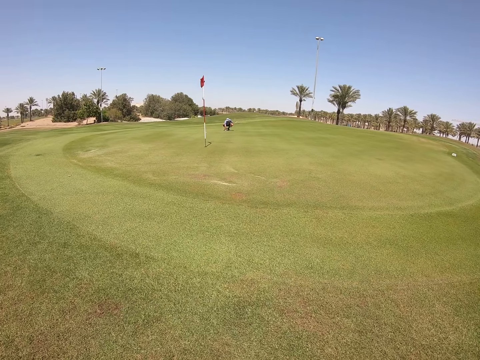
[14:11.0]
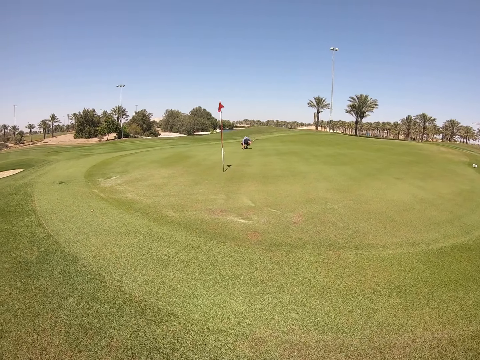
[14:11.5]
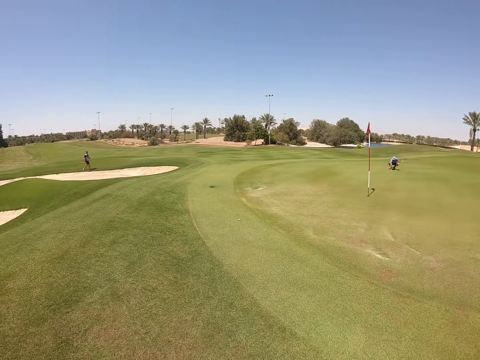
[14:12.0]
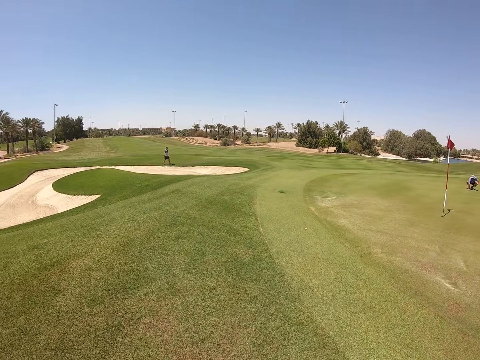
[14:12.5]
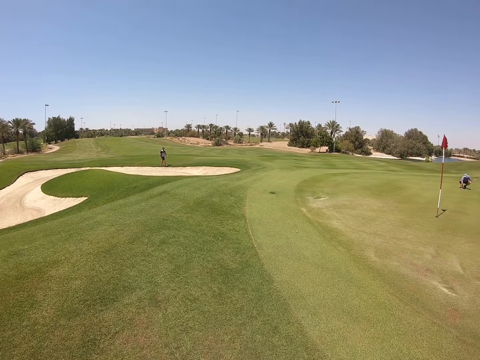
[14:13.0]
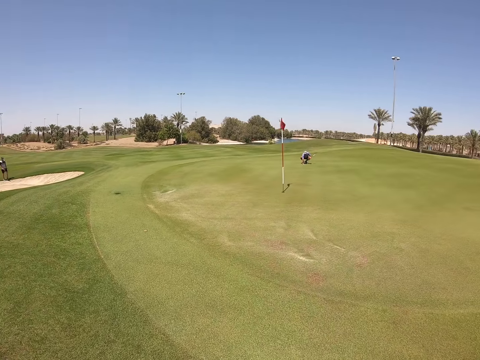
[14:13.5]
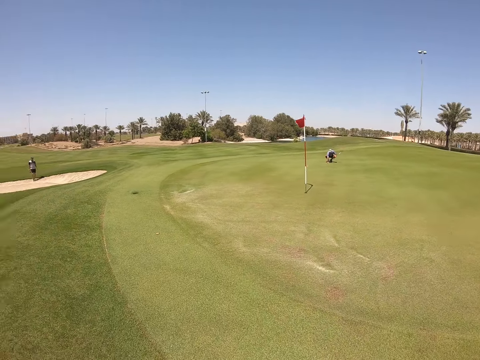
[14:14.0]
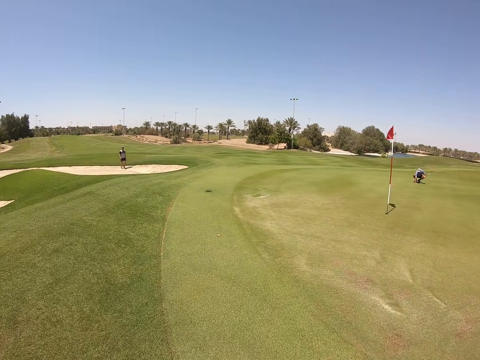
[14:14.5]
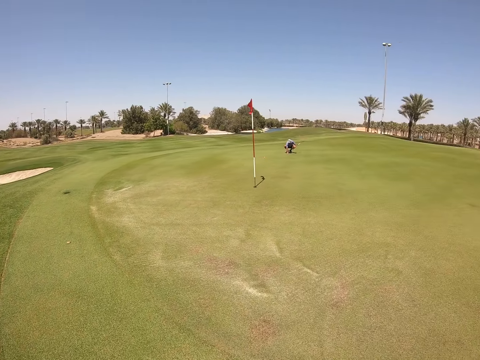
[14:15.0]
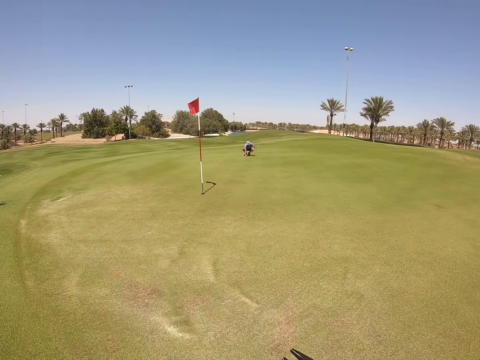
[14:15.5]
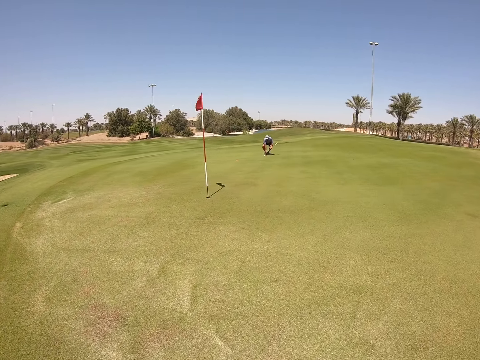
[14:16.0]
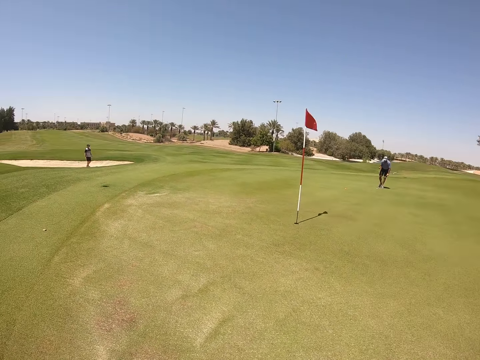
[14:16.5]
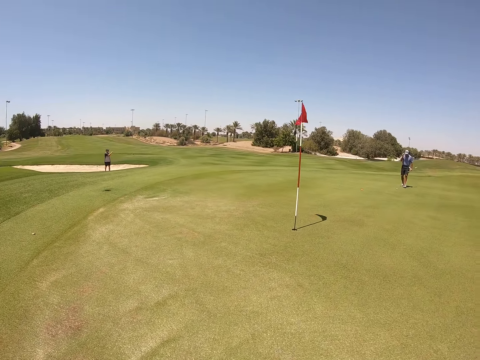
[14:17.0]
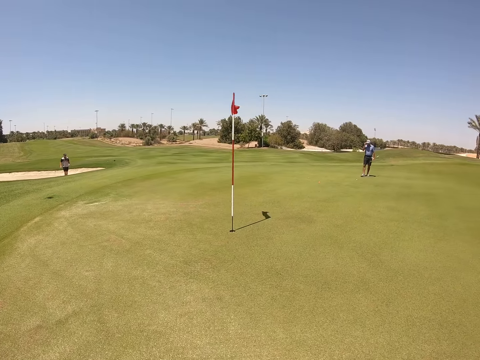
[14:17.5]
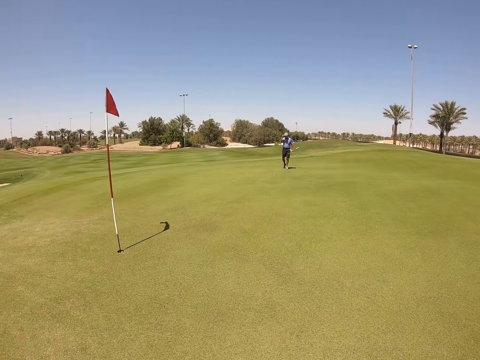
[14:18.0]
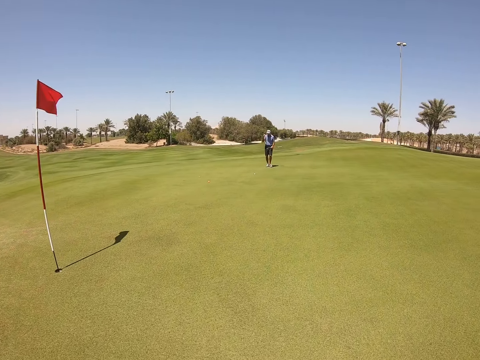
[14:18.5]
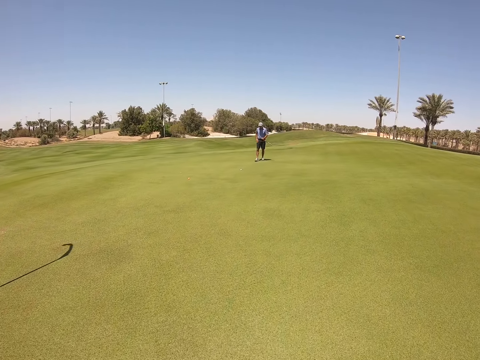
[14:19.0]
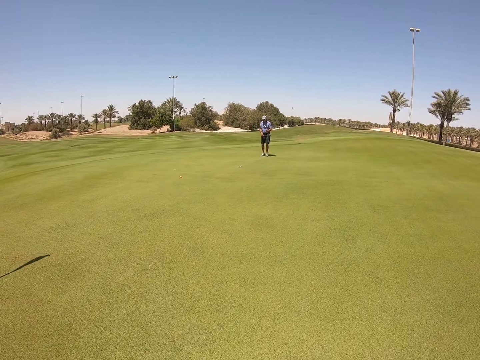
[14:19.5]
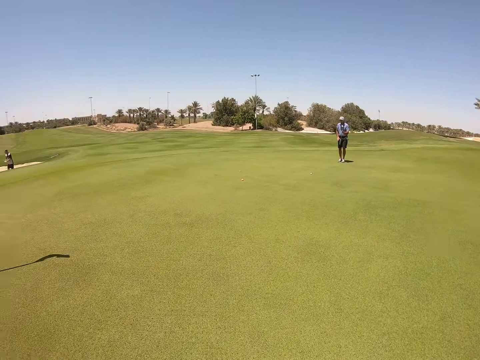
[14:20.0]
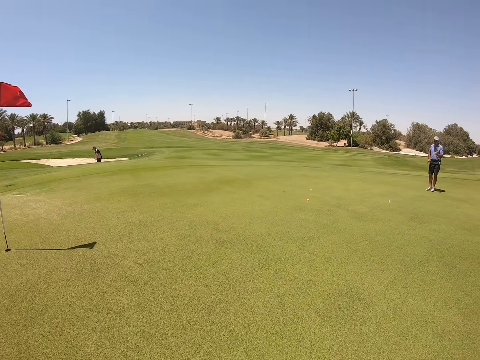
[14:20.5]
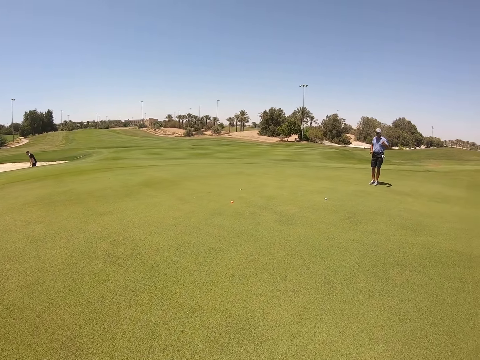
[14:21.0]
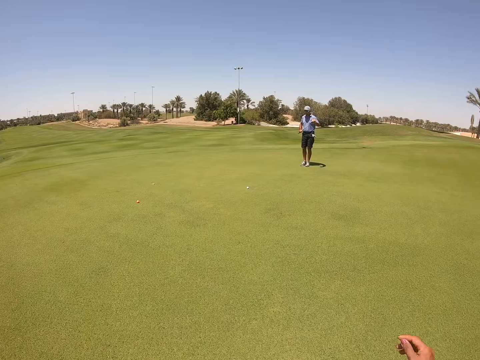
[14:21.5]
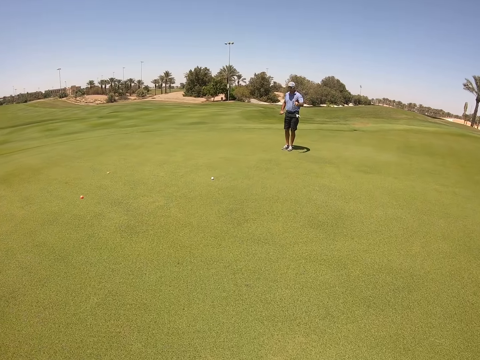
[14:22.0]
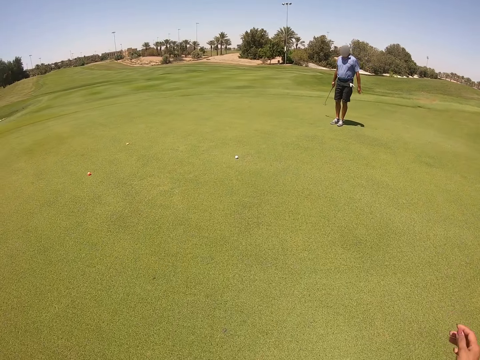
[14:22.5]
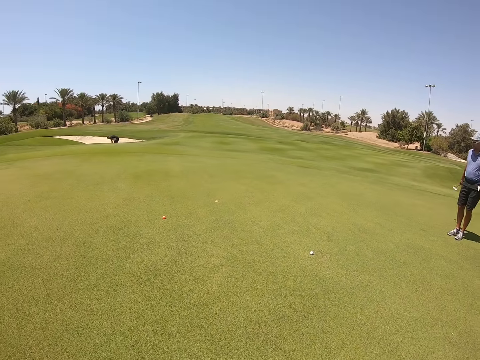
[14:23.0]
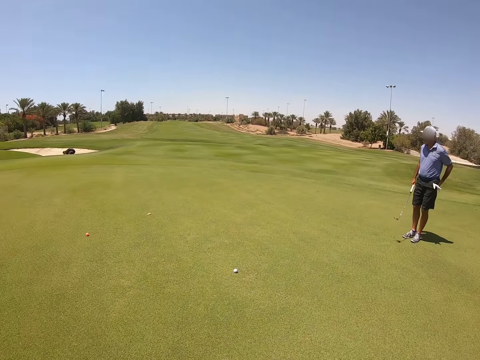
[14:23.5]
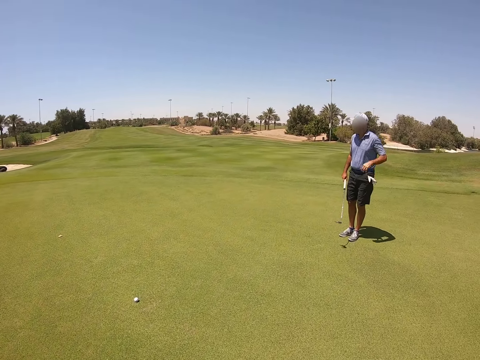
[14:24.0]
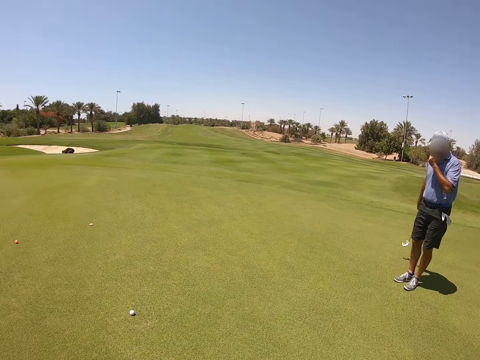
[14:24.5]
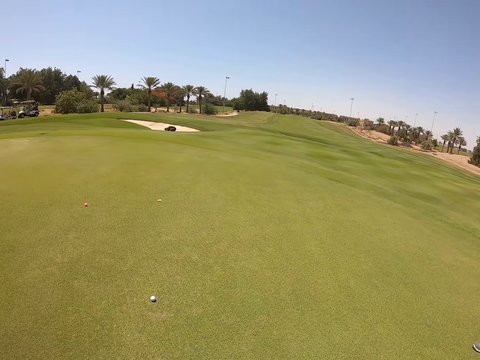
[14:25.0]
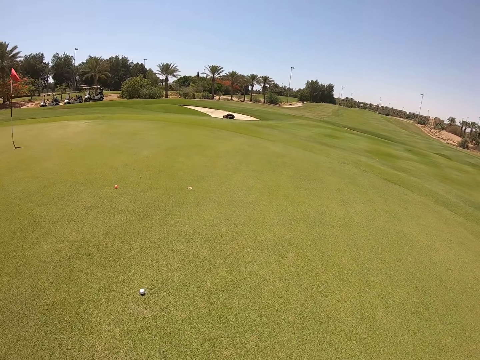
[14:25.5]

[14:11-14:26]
The camera wearer picks up something from the grass. A person walks on the field. The camera wearer walks on the grass.

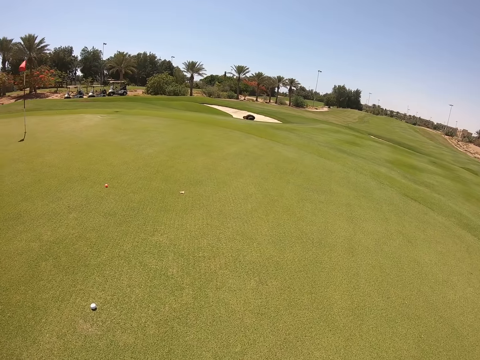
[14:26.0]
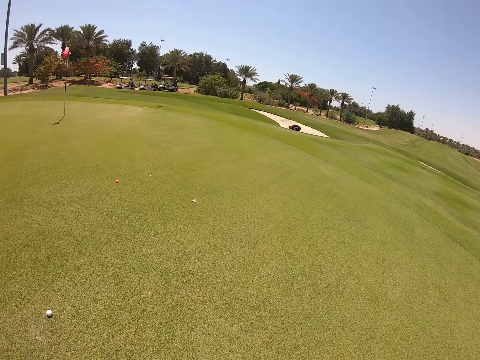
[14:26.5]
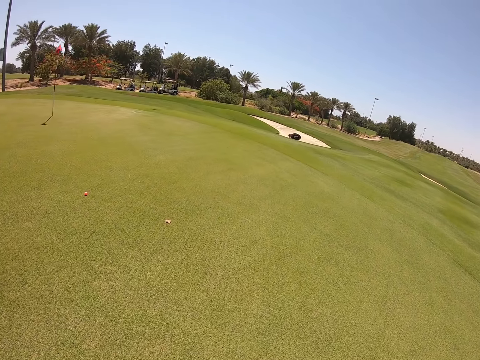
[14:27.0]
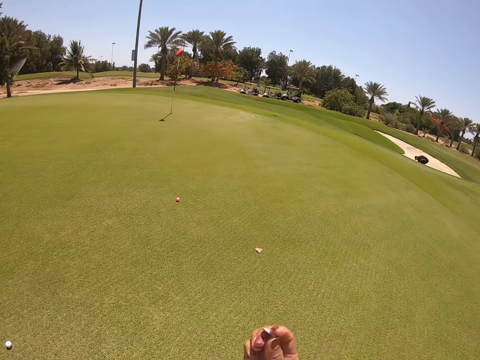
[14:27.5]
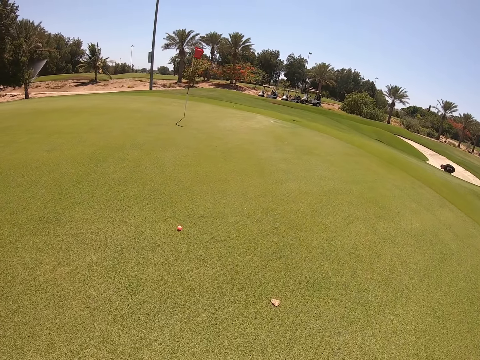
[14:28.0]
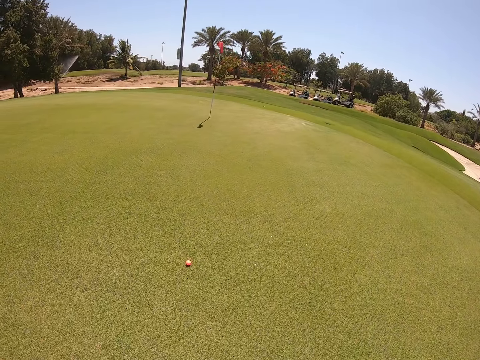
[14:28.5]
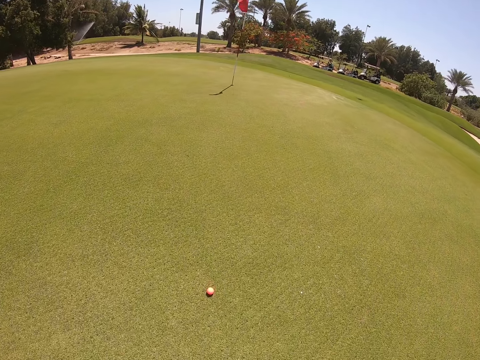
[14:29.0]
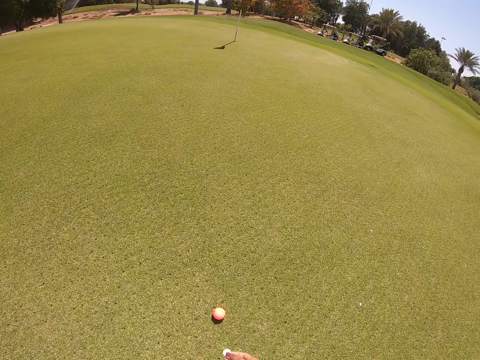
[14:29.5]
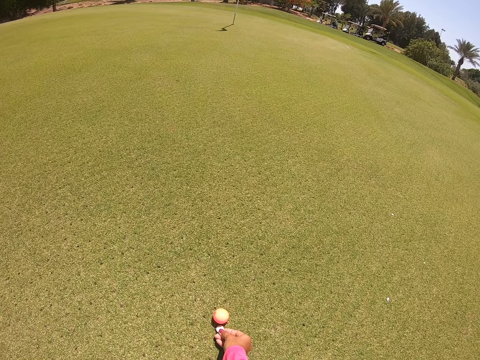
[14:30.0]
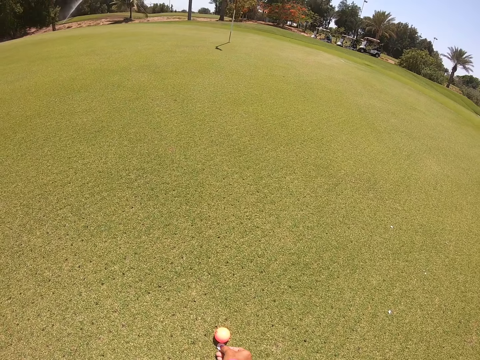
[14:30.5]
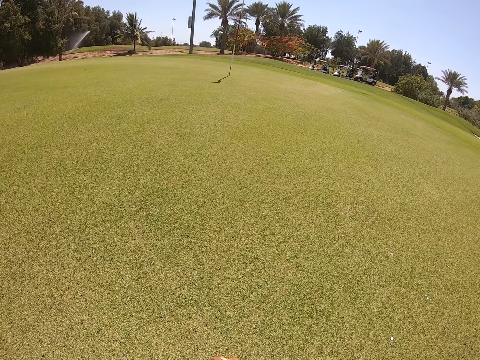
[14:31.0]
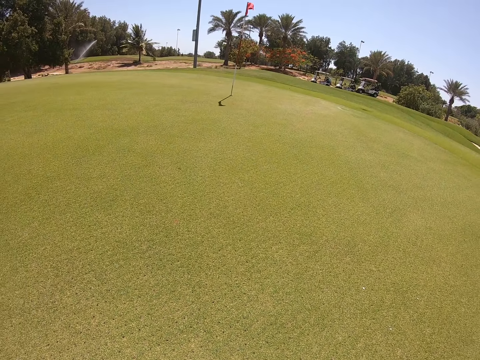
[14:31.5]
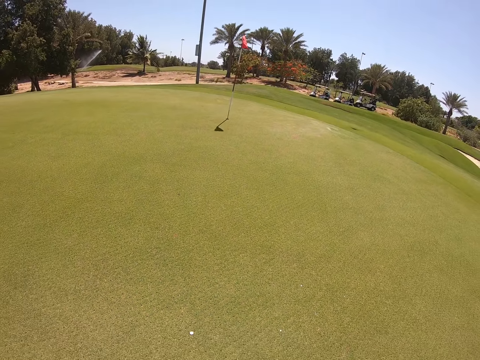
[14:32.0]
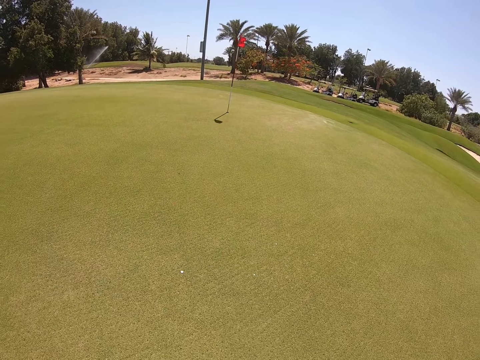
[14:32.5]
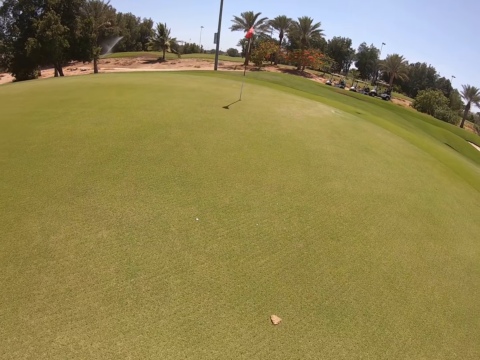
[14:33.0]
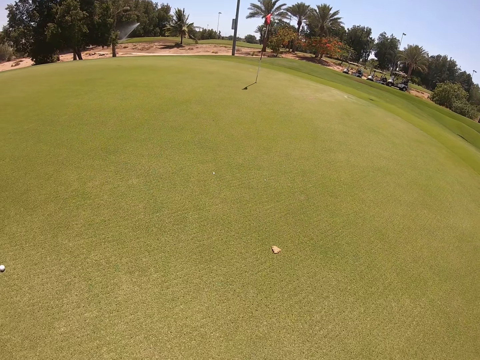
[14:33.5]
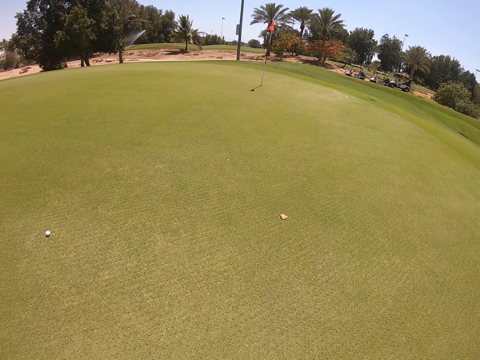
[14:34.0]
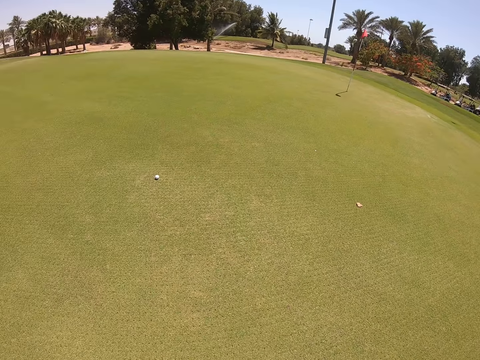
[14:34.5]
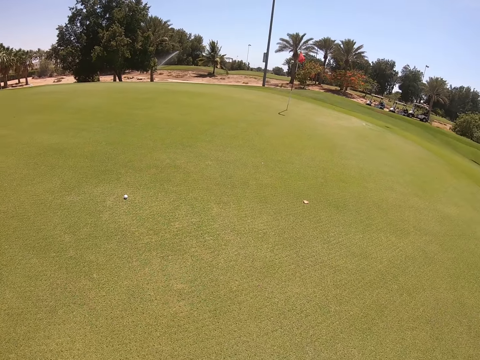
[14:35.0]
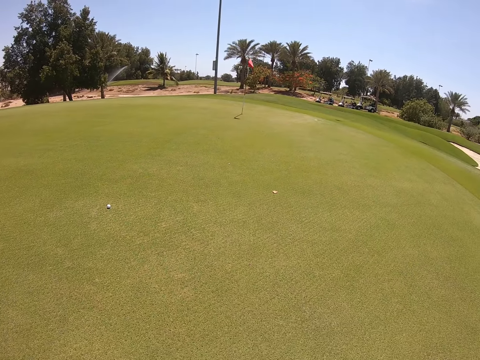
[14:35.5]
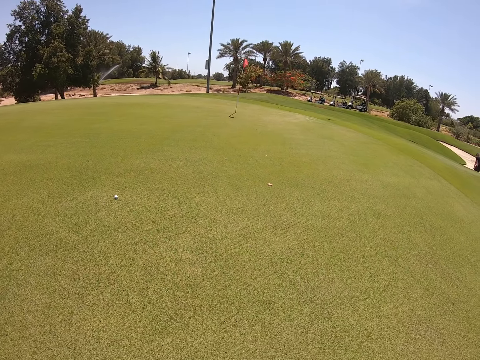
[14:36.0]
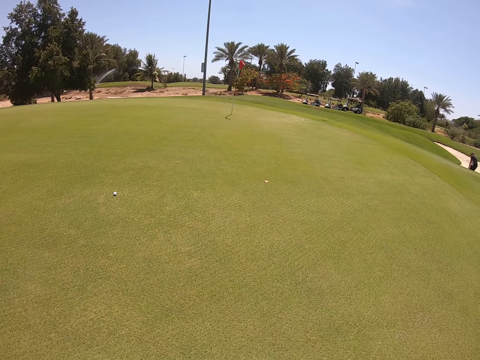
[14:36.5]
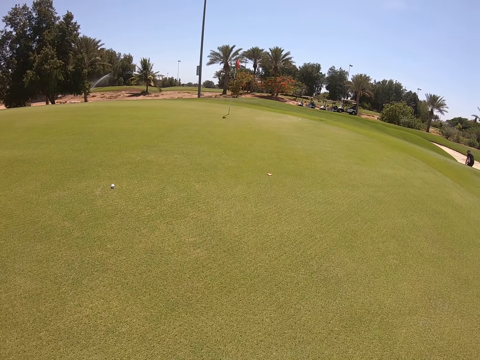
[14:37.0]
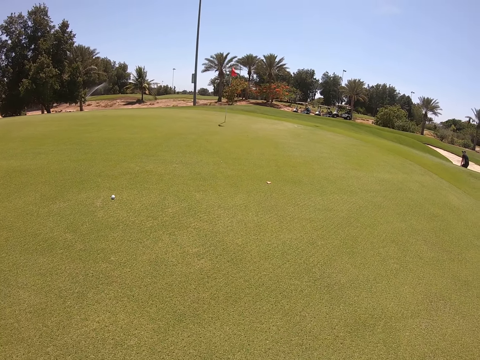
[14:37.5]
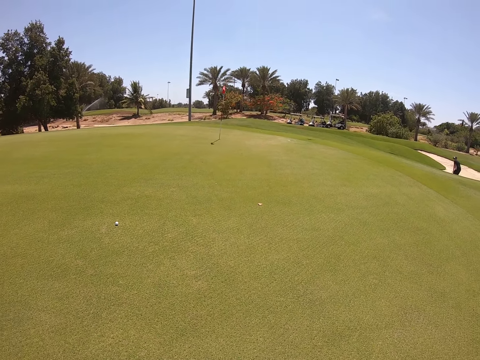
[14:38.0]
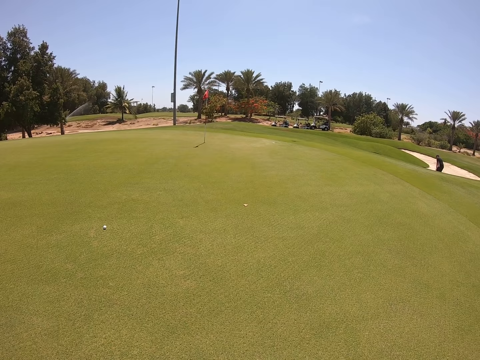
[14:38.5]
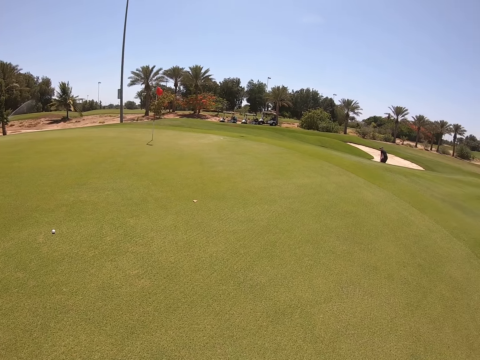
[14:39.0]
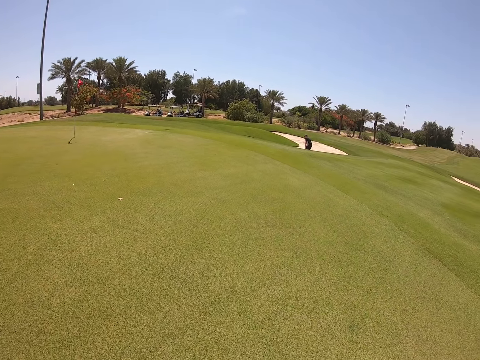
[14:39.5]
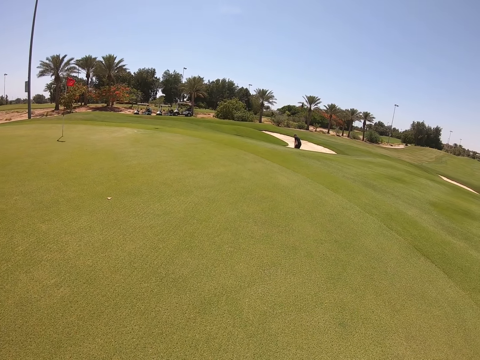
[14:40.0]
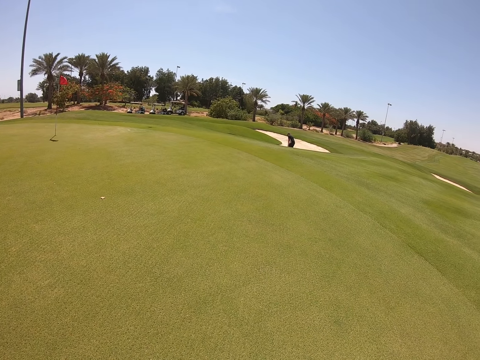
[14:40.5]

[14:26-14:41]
The camera wearer places the tee on the golf ball. They walk on the golf course and look around the golf course. They look around.
